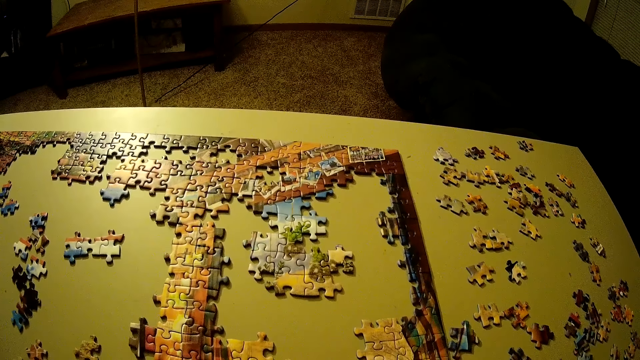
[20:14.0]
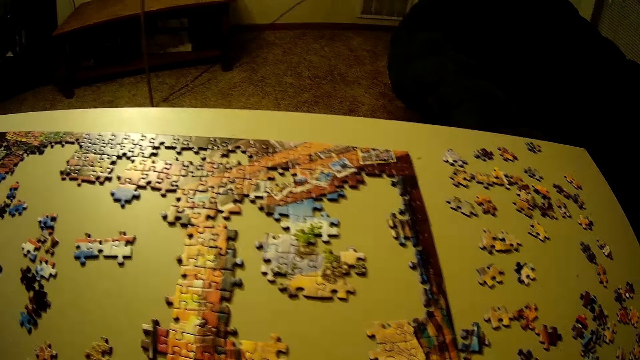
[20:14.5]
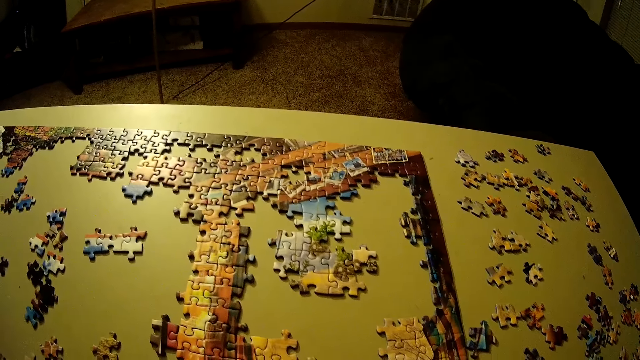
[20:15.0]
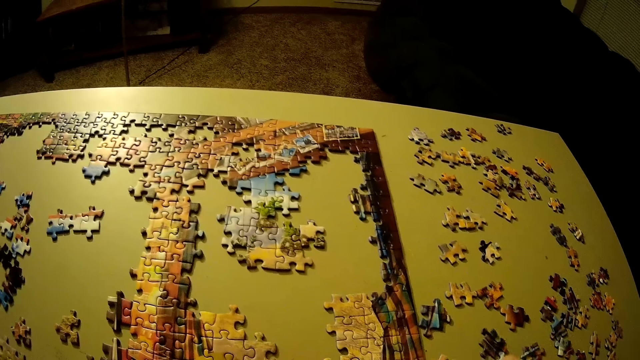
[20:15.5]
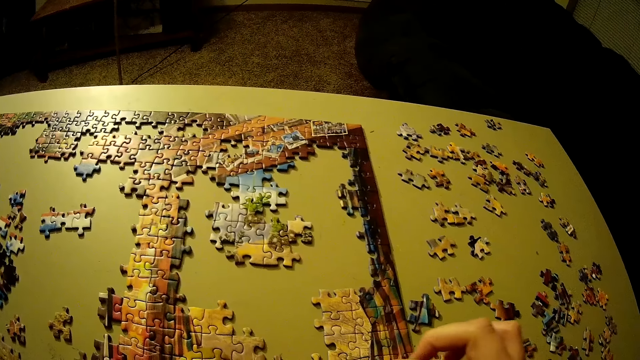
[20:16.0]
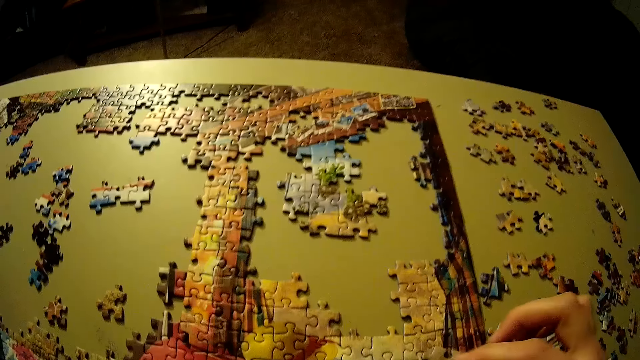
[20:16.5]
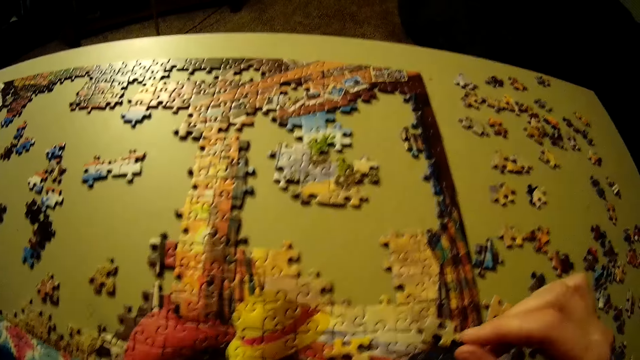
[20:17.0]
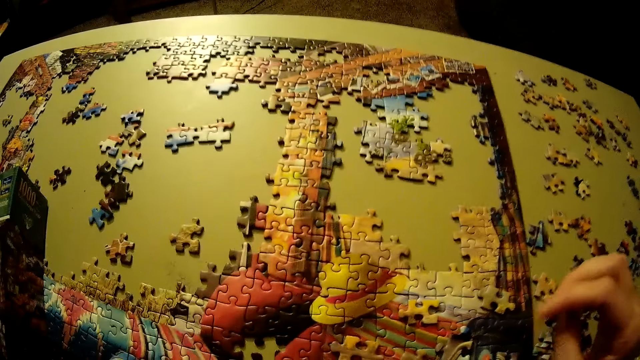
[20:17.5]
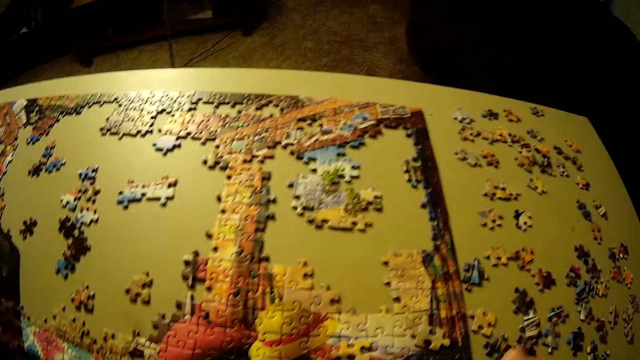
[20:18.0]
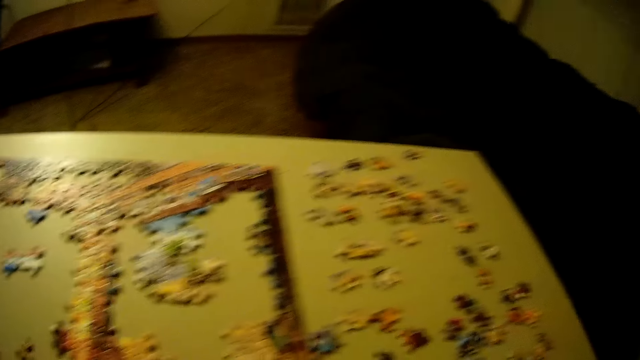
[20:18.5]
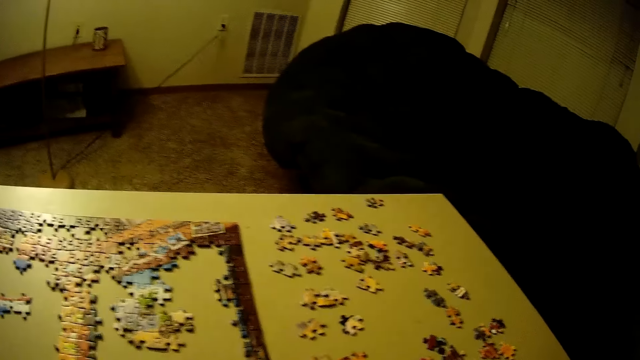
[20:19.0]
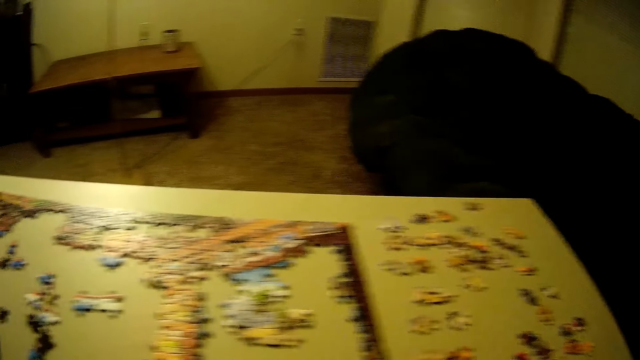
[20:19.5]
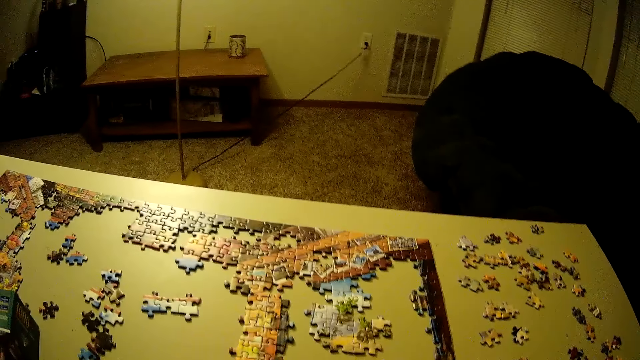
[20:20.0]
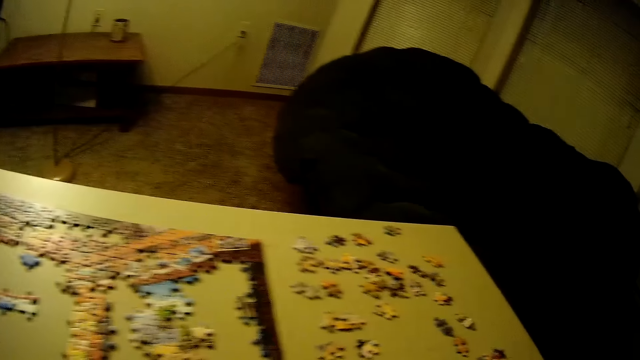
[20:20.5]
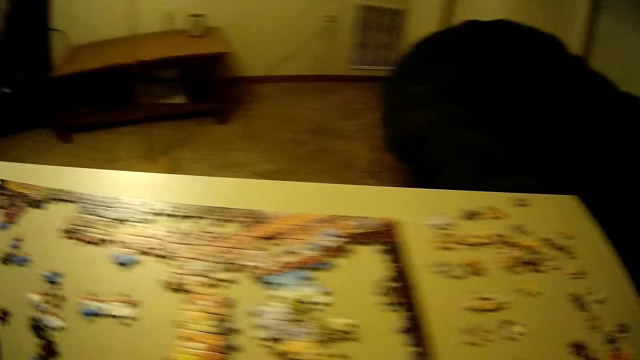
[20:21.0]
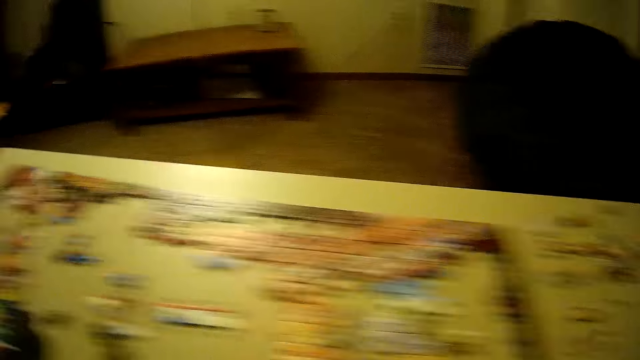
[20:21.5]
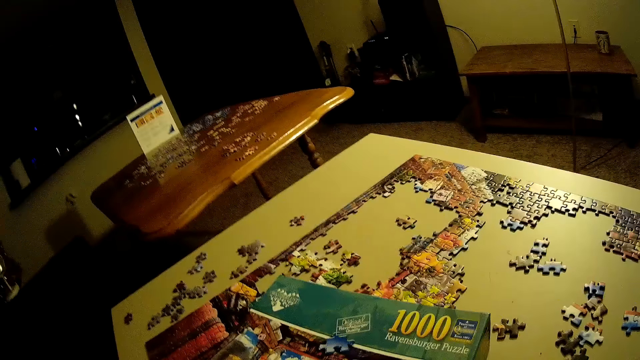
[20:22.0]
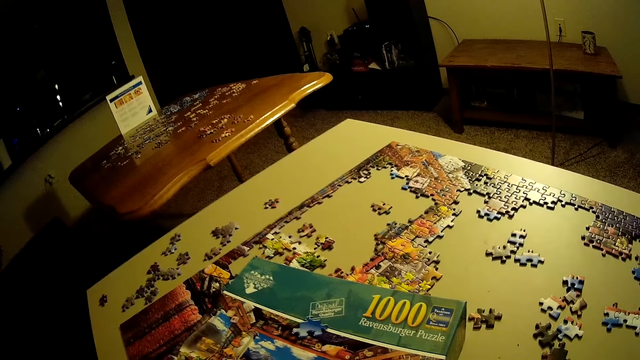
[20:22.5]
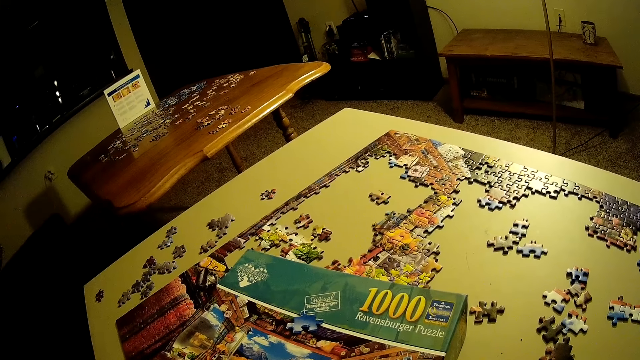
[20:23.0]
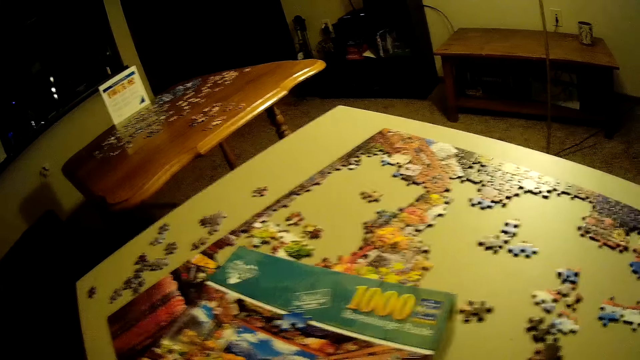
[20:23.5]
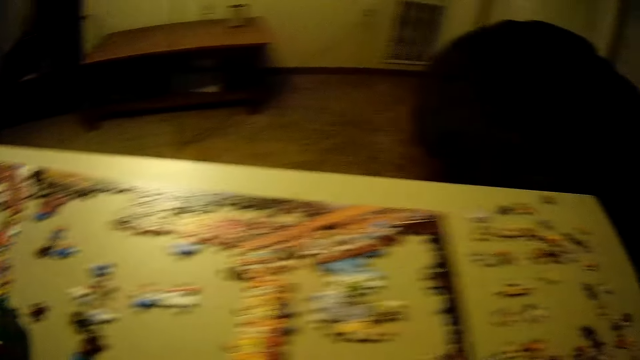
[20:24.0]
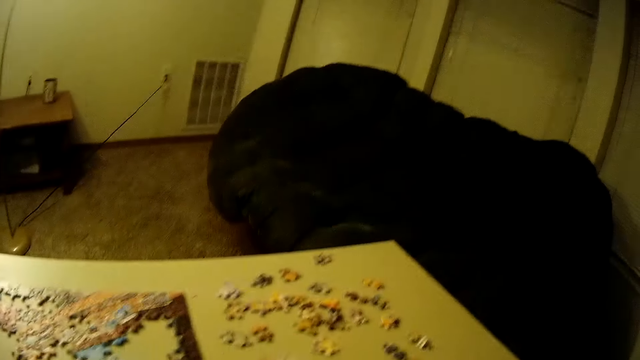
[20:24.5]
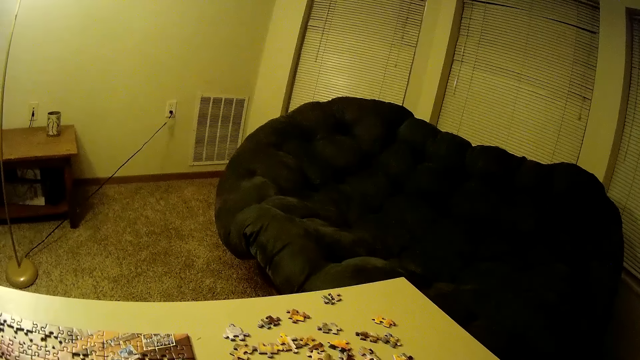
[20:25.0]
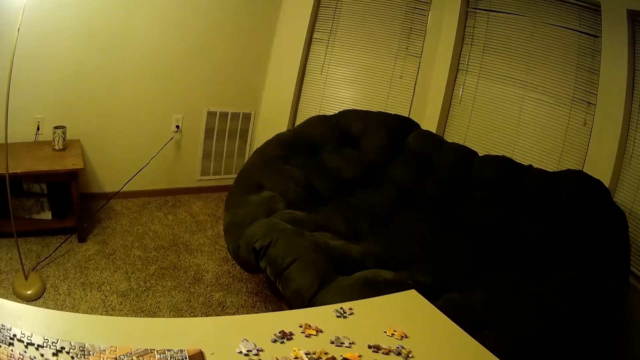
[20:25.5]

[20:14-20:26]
The camera wearer touches the puzzle piece.

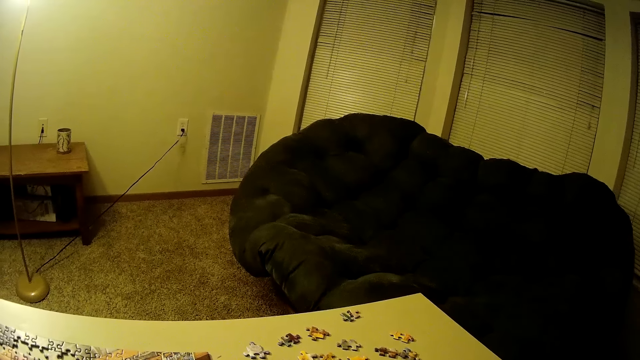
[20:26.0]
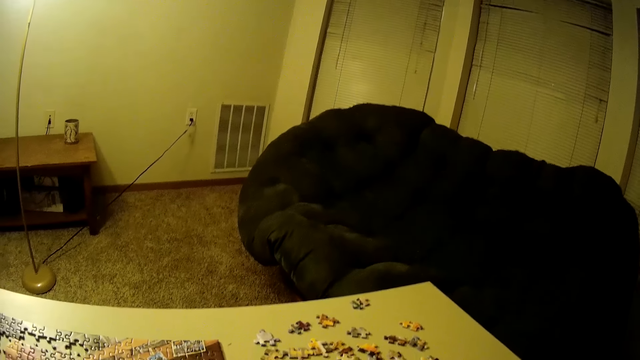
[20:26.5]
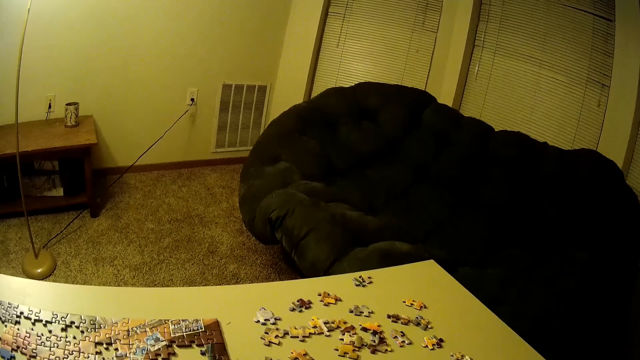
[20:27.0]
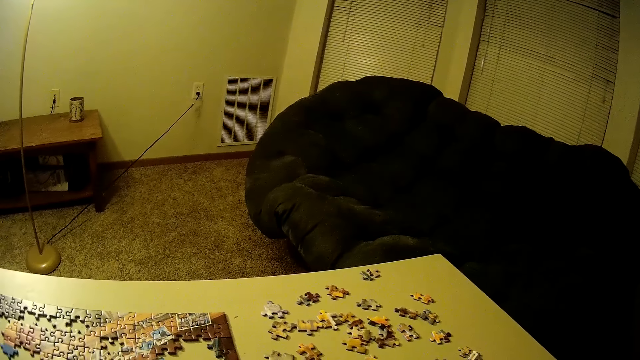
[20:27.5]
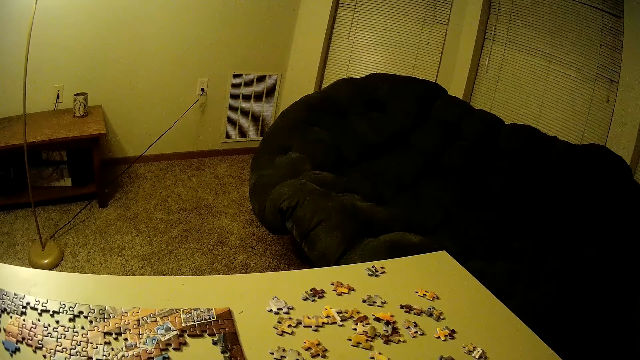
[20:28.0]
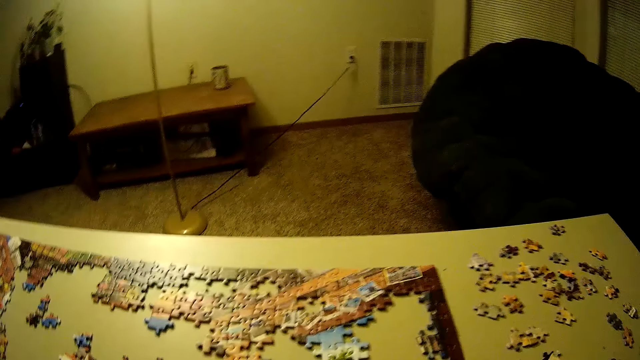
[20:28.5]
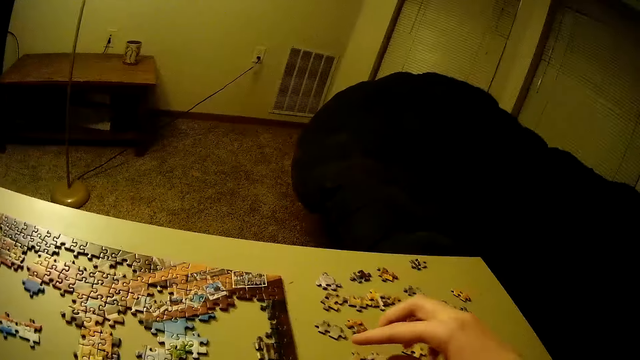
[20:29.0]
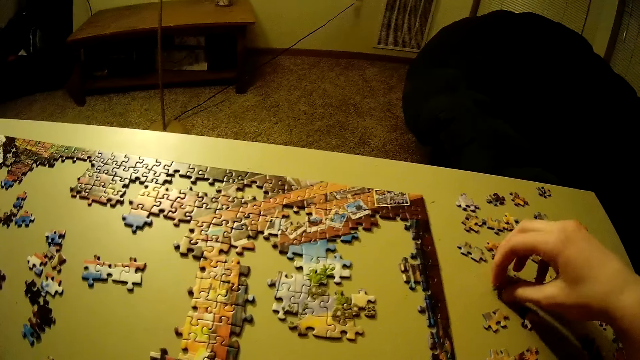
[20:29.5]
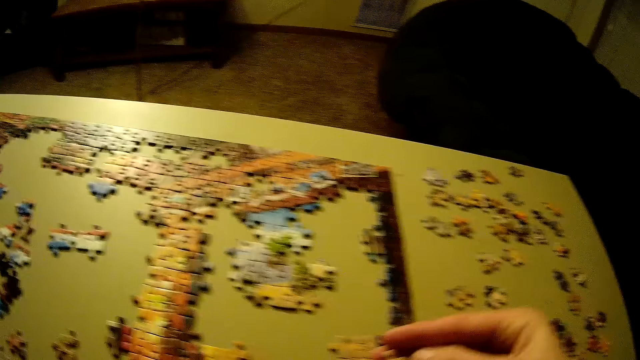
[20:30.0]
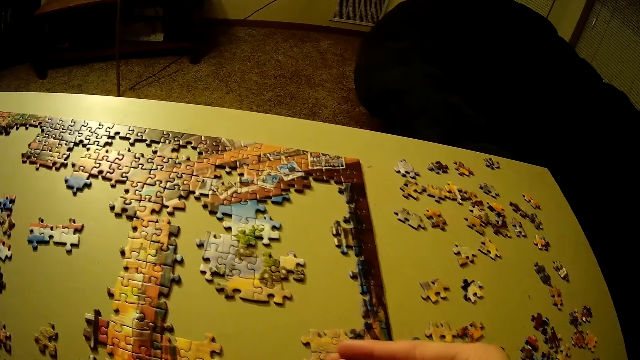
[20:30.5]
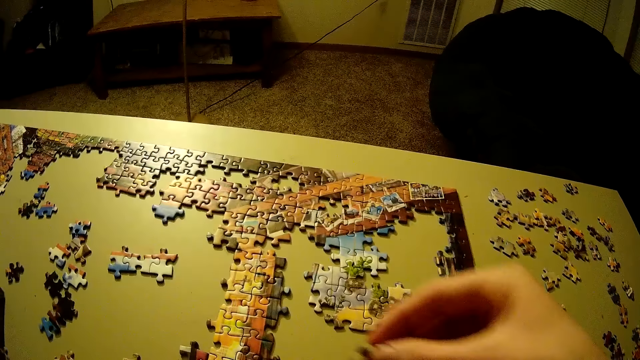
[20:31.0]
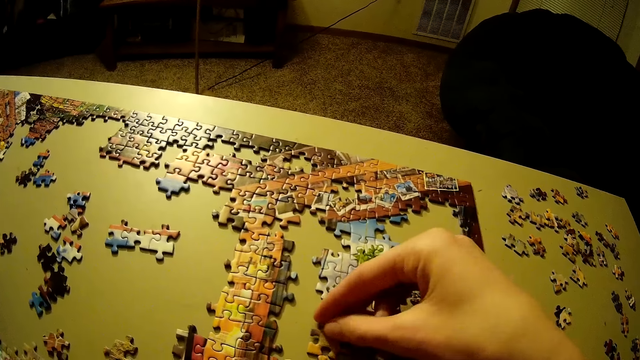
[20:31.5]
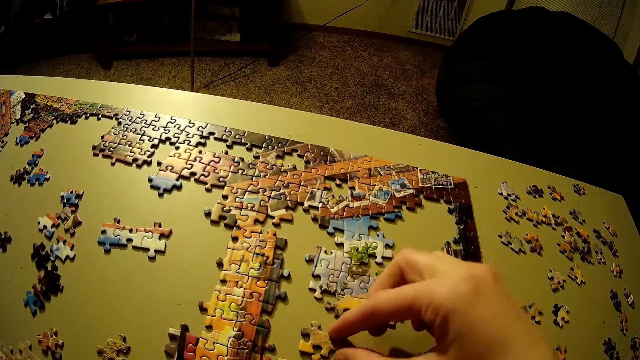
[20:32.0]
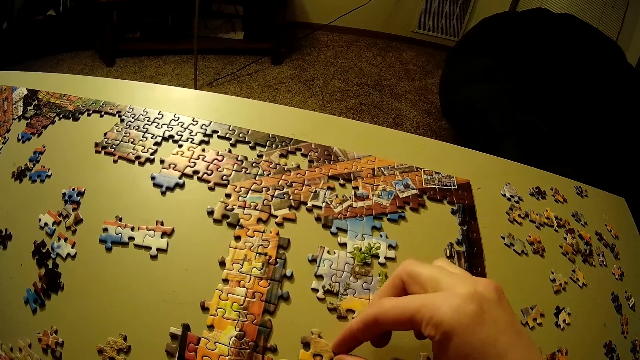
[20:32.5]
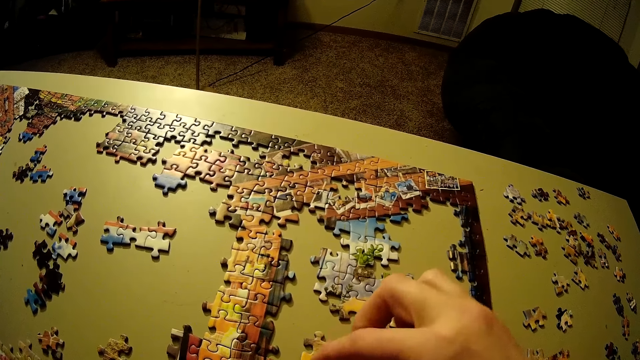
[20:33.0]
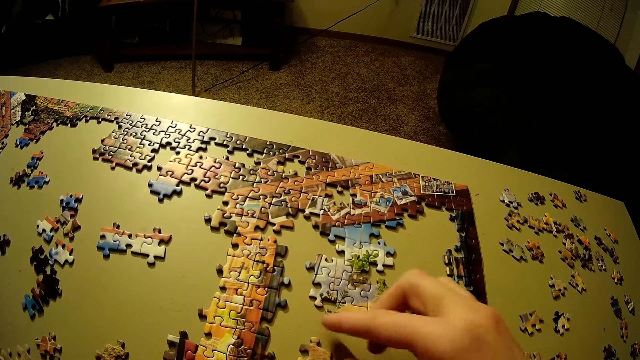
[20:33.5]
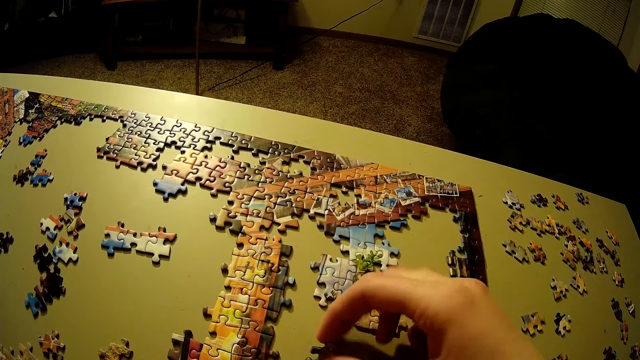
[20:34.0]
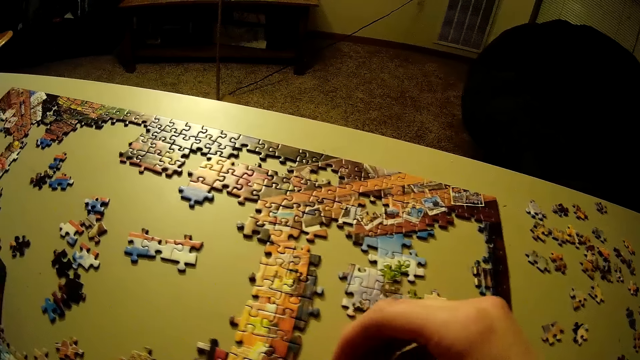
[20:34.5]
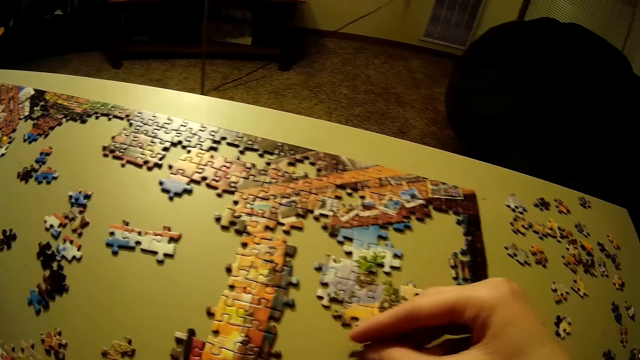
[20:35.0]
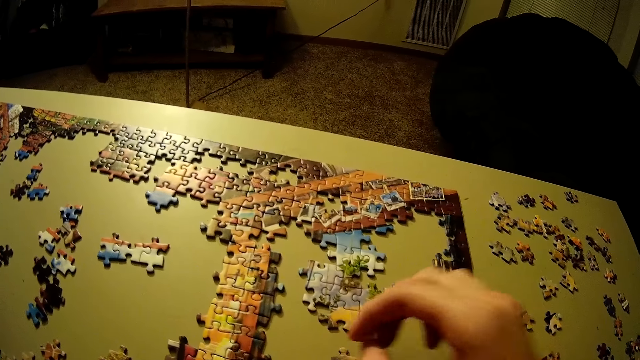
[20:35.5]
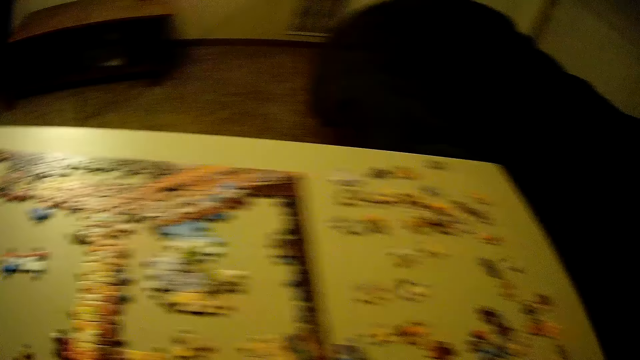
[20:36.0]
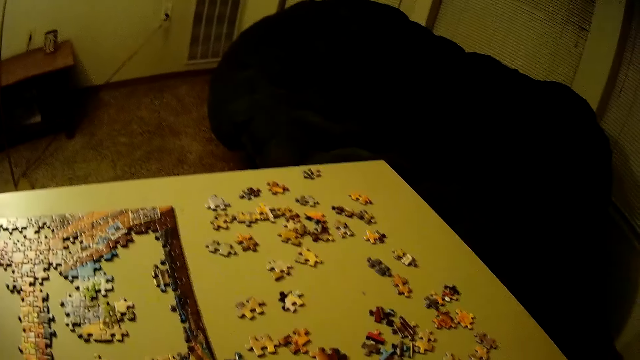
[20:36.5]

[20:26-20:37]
The camera wearer picks up another piece of puzzle on the table. They place the piece of the puzzle on the table. They move another piece of the puzzle on the table.
